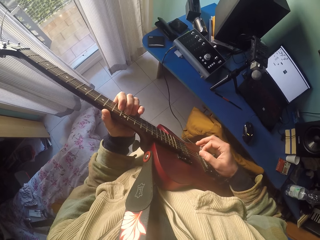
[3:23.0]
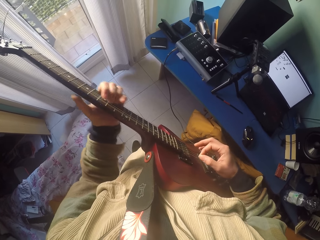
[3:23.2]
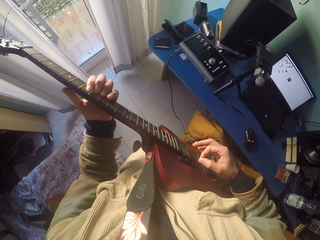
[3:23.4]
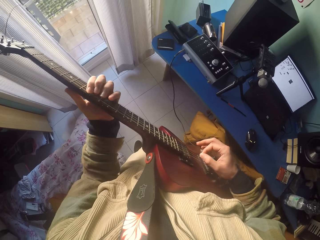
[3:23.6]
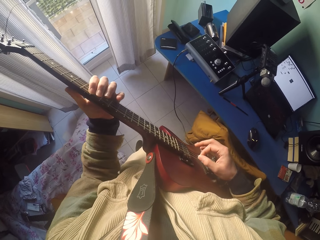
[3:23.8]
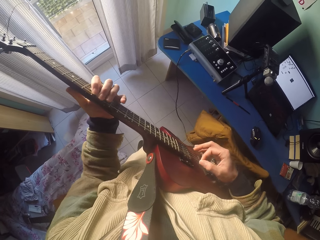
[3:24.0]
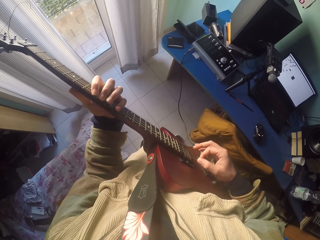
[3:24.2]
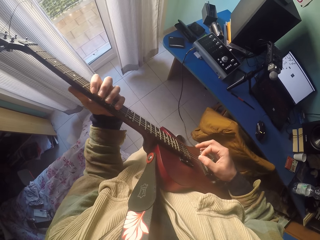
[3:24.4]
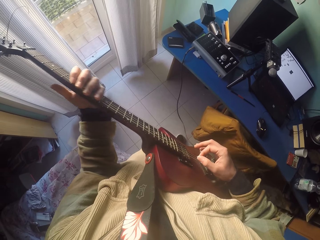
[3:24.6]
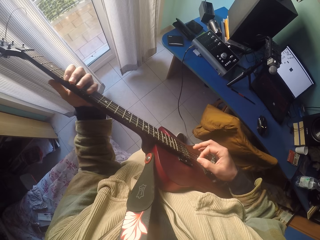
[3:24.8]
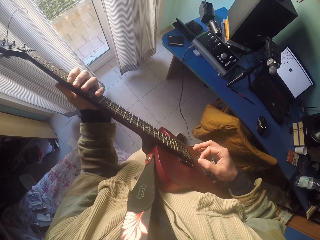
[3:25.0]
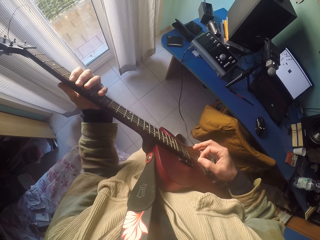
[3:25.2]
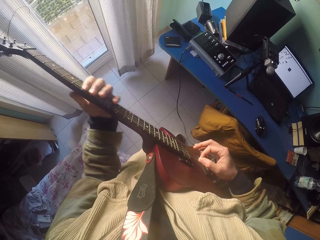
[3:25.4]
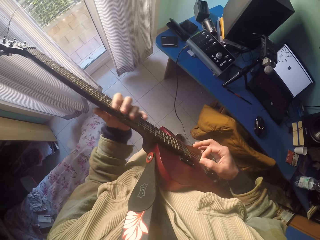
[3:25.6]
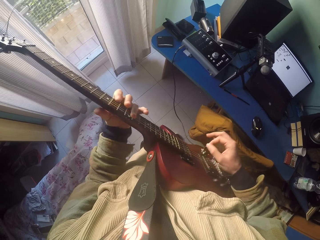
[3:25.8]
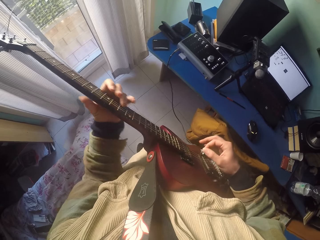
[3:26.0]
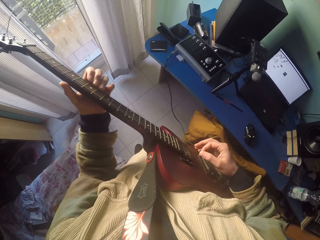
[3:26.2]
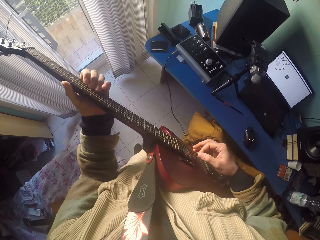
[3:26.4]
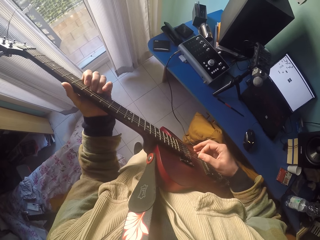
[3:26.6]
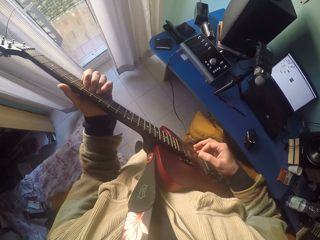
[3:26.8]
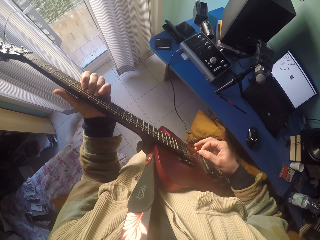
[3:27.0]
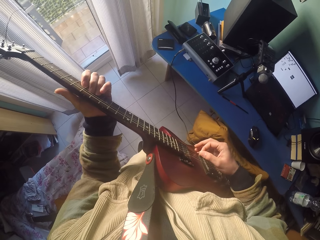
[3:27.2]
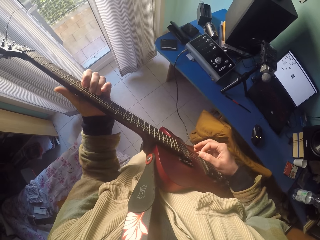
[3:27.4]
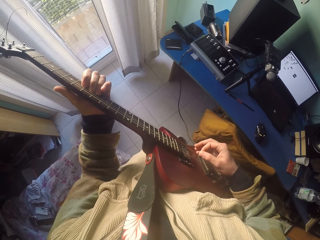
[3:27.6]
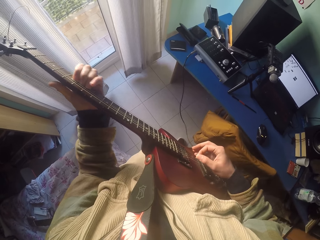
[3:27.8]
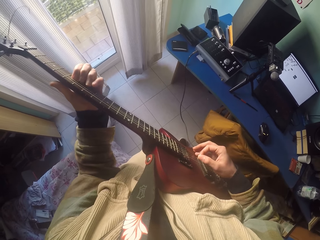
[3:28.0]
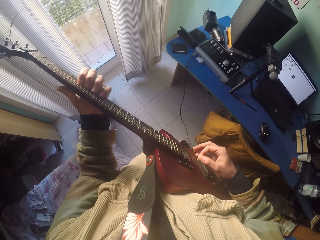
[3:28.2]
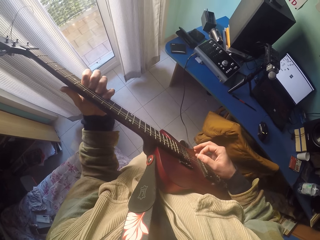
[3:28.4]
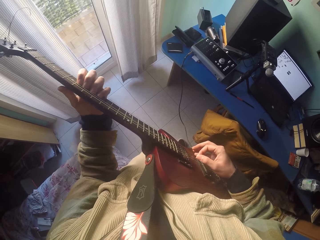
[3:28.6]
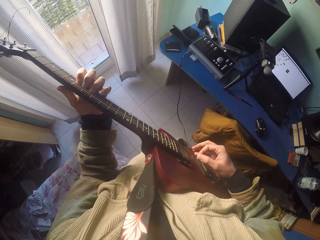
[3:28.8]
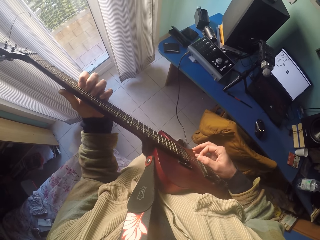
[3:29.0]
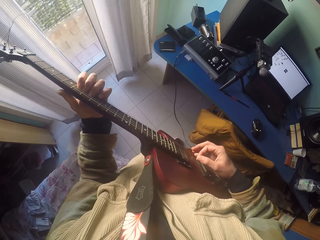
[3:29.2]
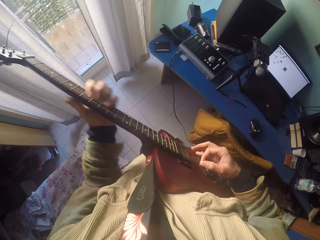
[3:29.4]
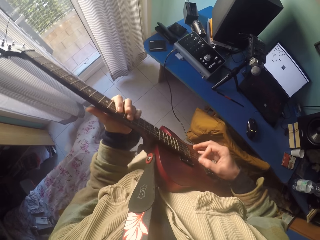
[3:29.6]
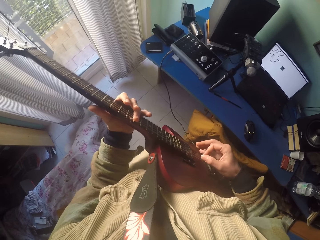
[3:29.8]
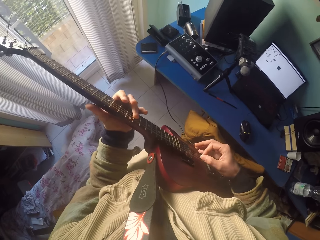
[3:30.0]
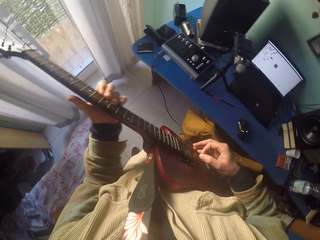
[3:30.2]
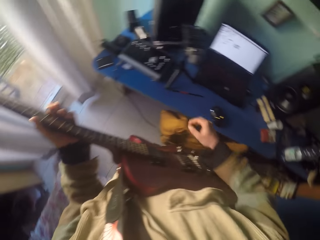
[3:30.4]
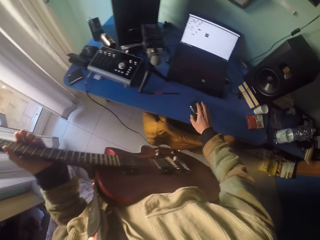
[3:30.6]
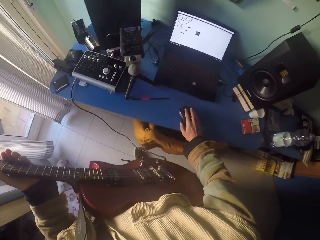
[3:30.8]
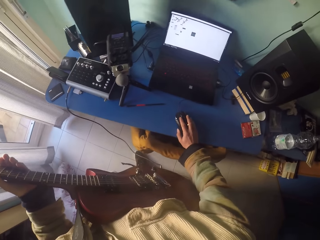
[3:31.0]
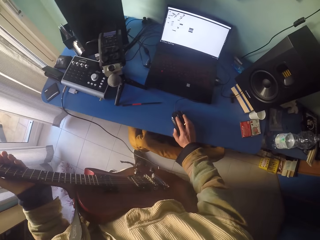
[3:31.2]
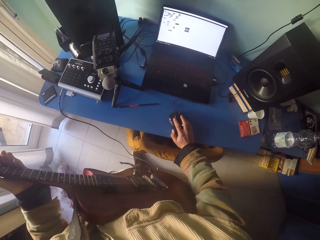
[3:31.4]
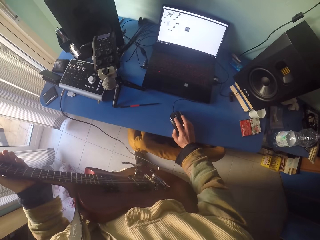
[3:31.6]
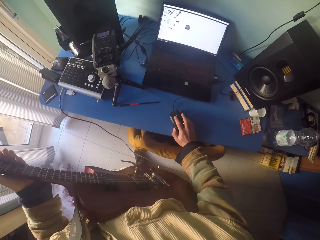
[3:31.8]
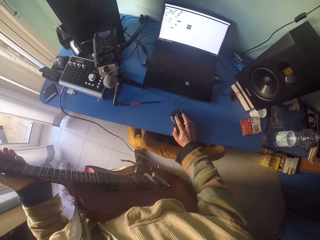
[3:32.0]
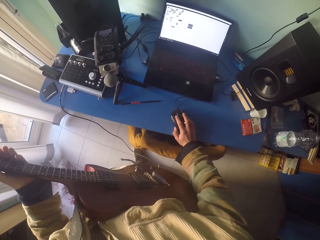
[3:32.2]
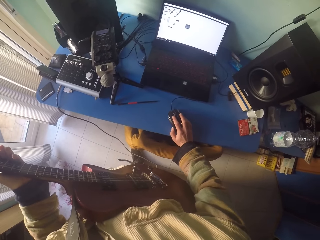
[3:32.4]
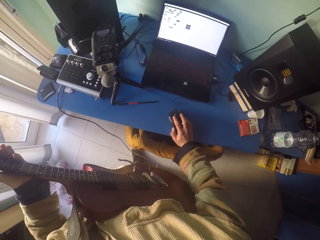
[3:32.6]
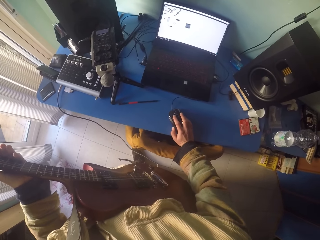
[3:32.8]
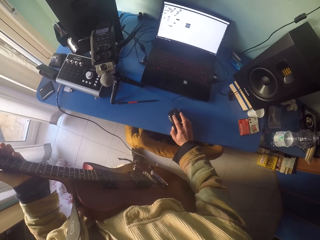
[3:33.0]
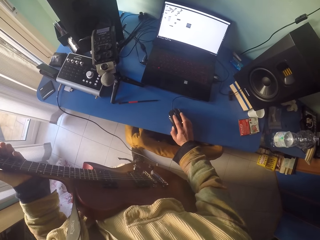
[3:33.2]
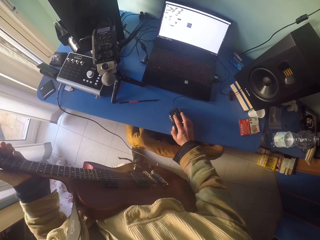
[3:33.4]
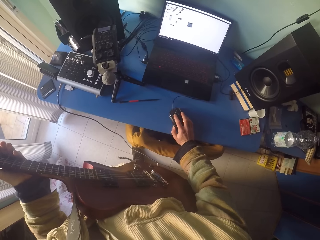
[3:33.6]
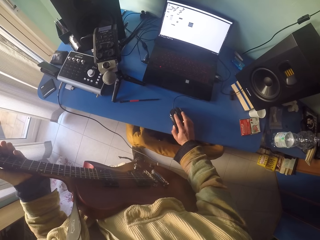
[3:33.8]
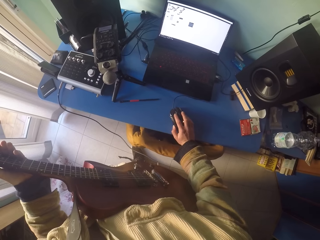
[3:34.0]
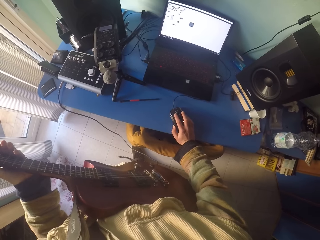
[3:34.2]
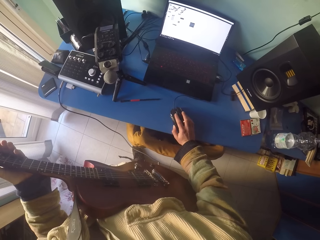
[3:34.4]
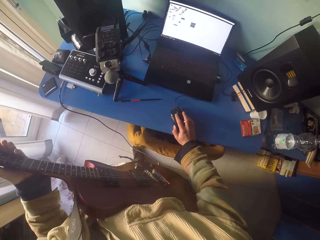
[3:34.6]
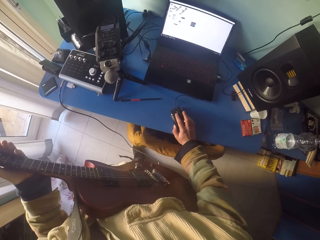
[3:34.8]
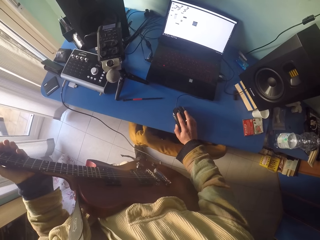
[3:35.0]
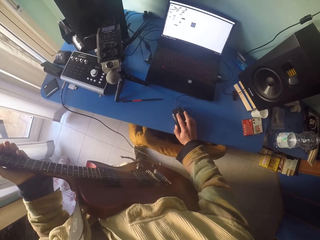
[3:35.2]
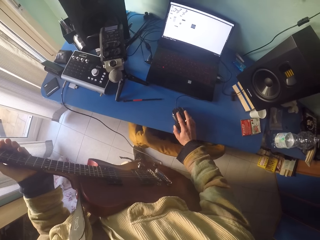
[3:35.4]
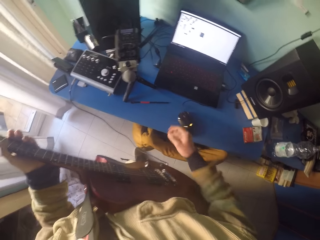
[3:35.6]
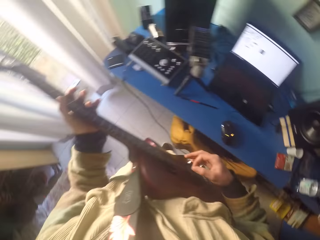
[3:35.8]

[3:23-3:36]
The camera wearer plays the guitar strings with the left hand. He looks around. He grabs a plastic black laptop mouse on the blue table with his hand. He clicks the mouse with his right hand. He operates on the laptop.

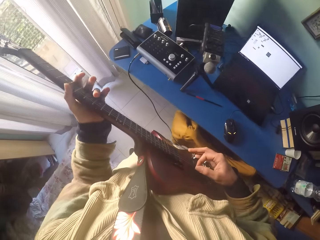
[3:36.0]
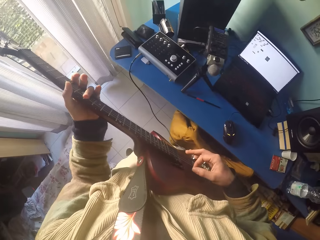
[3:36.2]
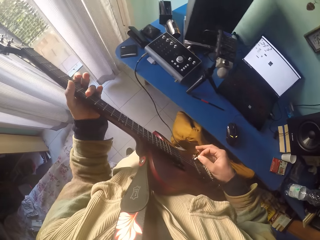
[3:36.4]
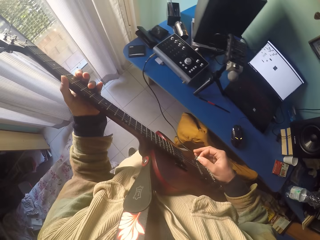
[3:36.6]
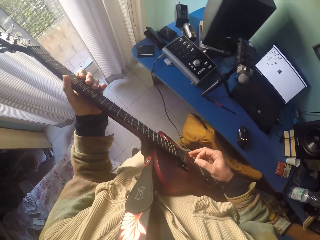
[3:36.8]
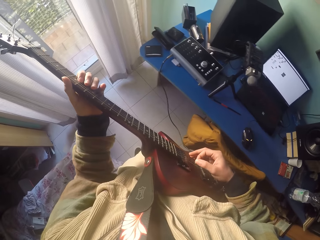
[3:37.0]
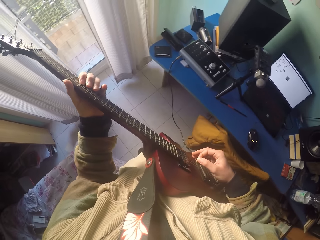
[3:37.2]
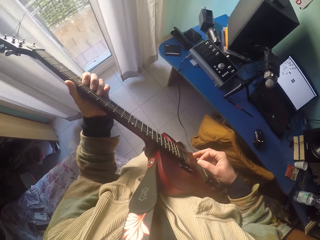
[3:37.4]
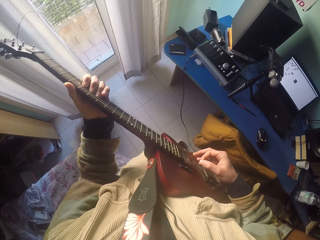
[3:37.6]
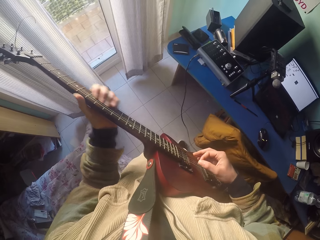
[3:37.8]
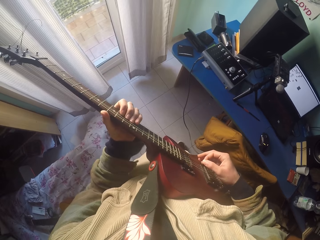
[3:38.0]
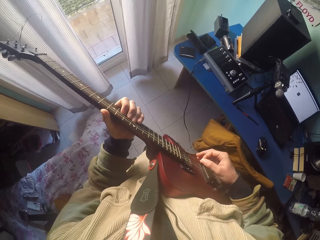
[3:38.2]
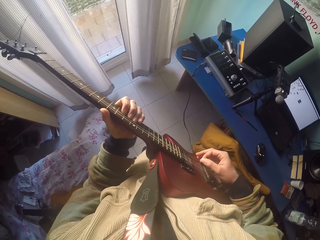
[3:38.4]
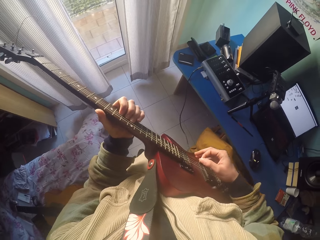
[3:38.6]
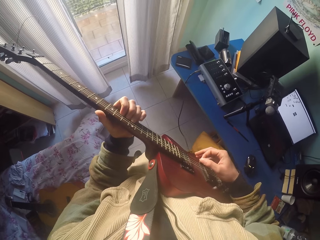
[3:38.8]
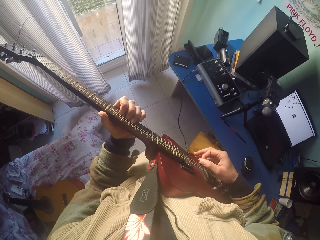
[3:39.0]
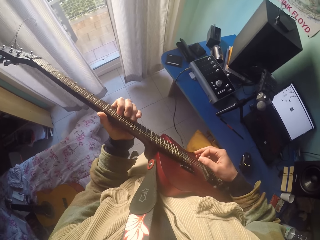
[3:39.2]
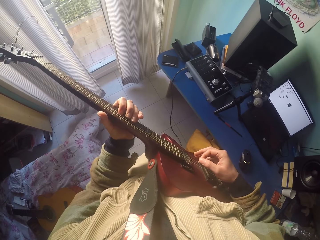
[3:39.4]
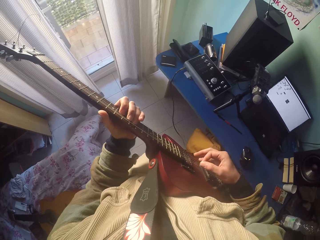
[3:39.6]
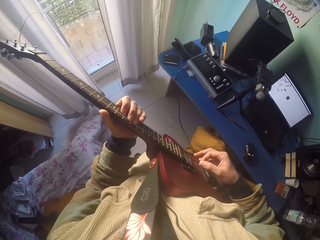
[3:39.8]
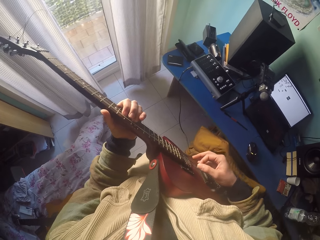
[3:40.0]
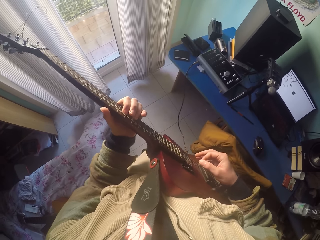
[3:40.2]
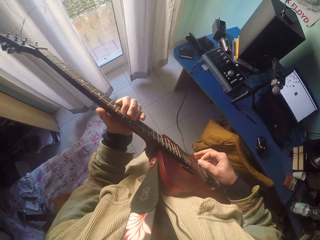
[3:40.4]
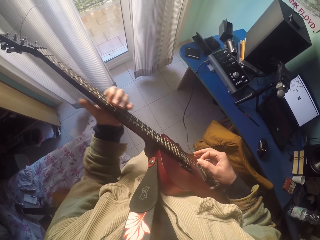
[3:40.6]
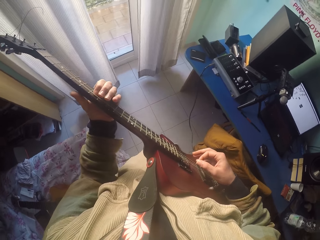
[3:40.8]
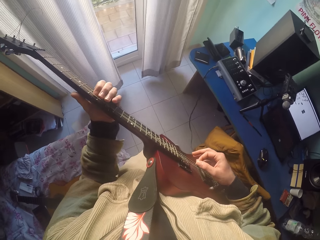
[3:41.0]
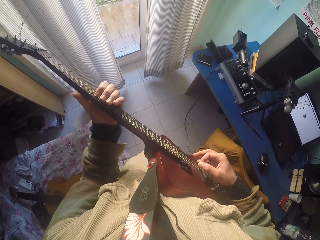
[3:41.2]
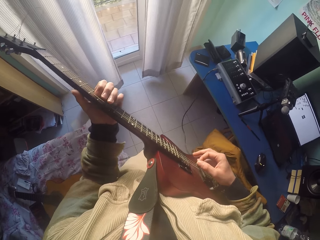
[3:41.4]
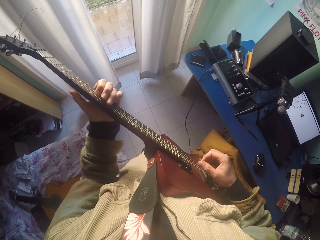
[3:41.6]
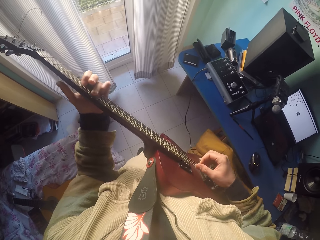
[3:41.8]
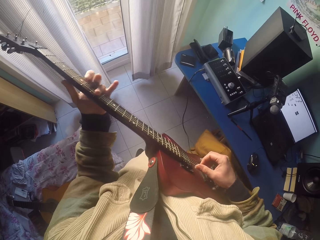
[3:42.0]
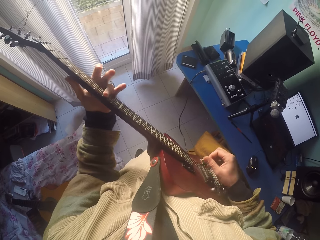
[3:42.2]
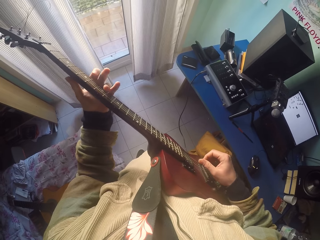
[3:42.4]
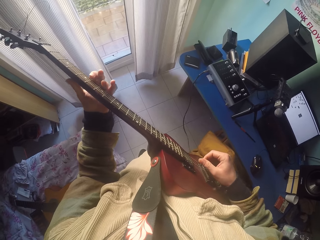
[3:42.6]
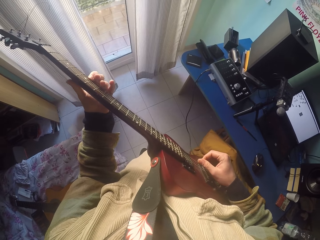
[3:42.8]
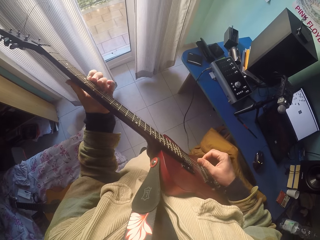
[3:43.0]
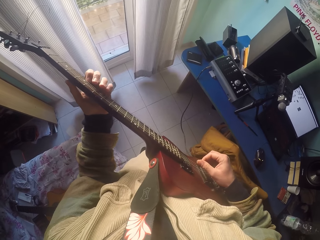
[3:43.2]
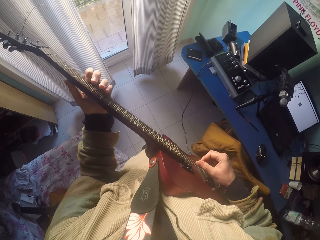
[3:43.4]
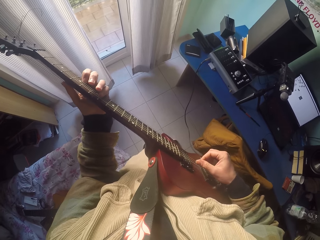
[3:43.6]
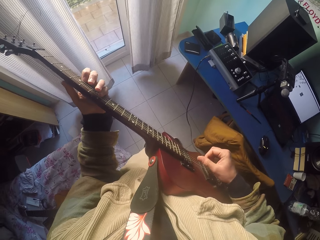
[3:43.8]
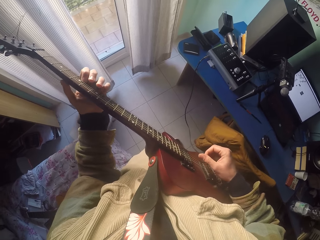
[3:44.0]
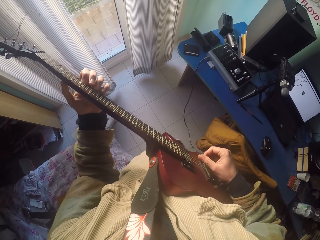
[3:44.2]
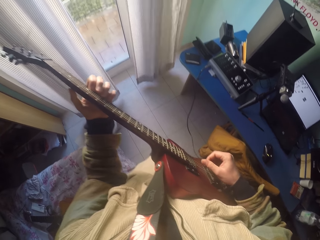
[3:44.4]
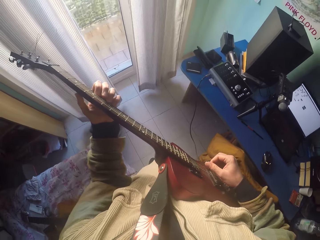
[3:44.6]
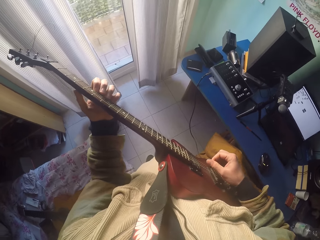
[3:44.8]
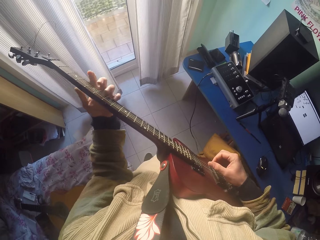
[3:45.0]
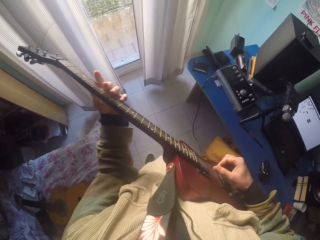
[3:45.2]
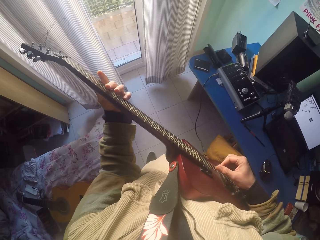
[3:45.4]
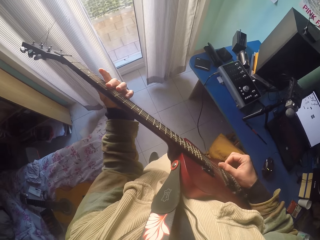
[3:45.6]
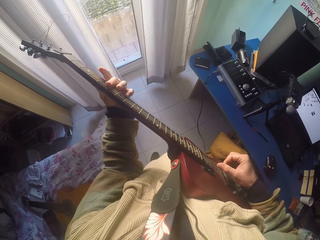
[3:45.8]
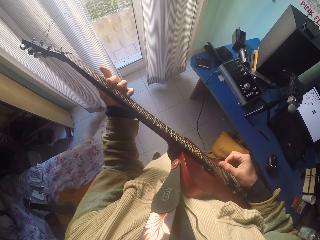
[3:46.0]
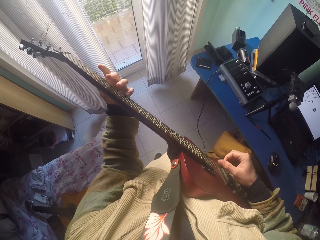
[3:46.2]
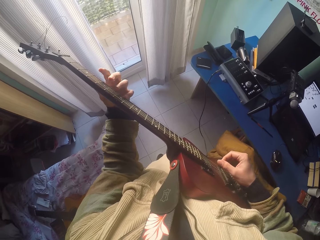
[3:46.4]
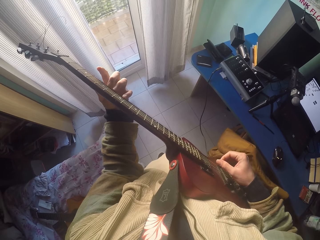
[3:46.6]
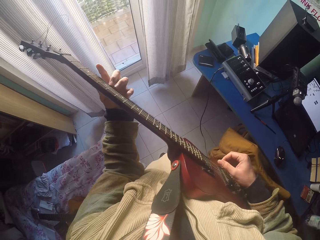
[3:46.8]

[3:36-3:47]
The camera wearer plays on the guitar position markers and strings with the hands' fingers. They play the guitar strings with the left hand.
